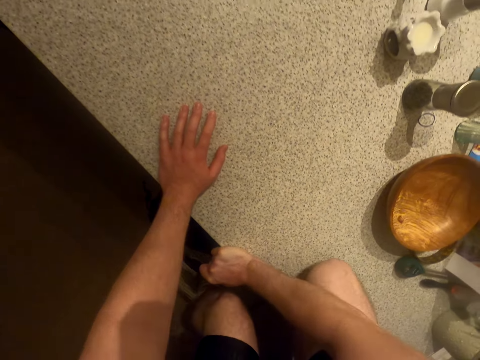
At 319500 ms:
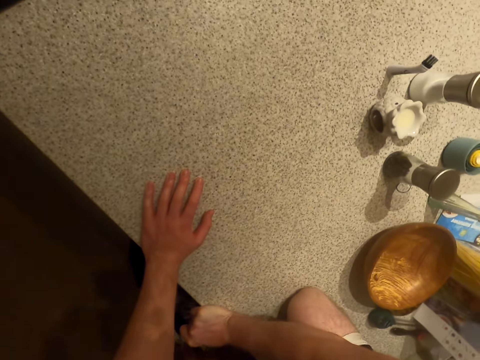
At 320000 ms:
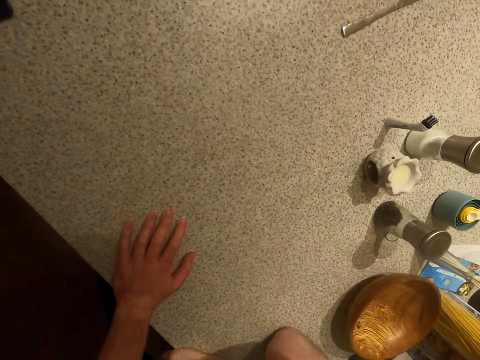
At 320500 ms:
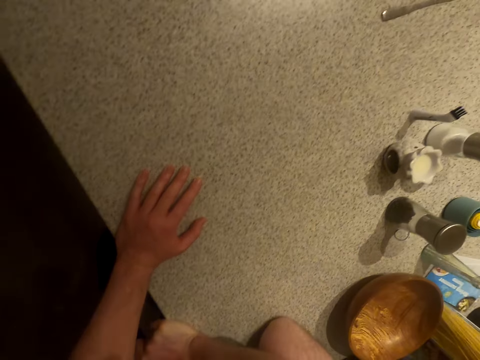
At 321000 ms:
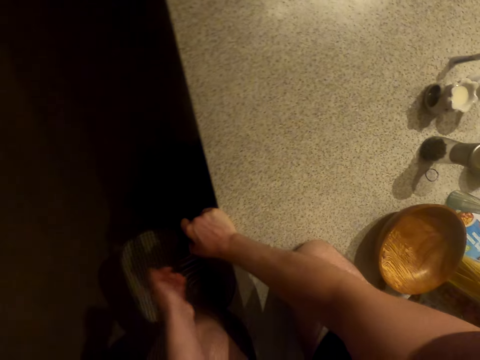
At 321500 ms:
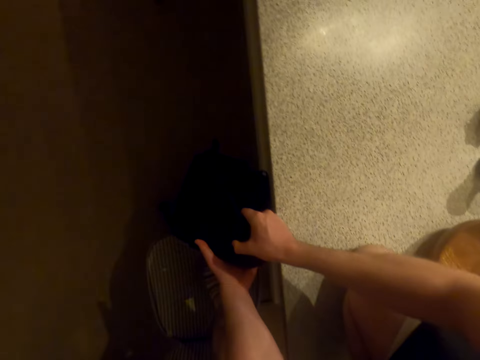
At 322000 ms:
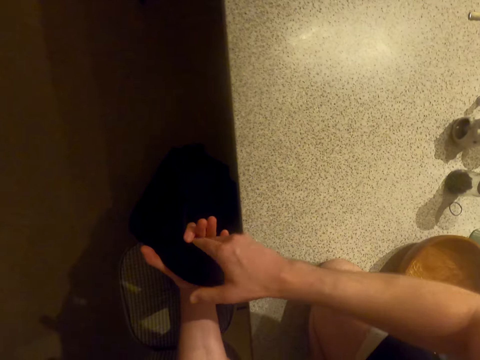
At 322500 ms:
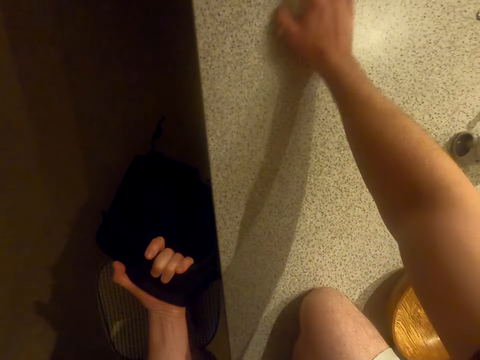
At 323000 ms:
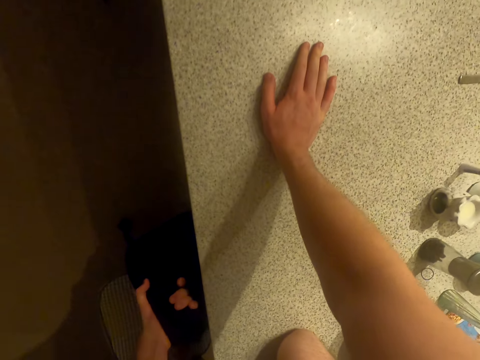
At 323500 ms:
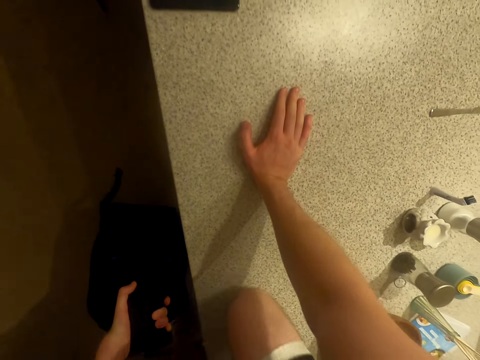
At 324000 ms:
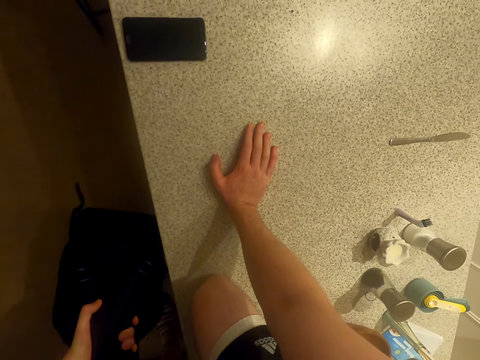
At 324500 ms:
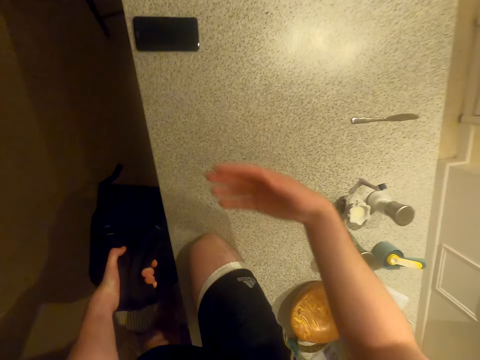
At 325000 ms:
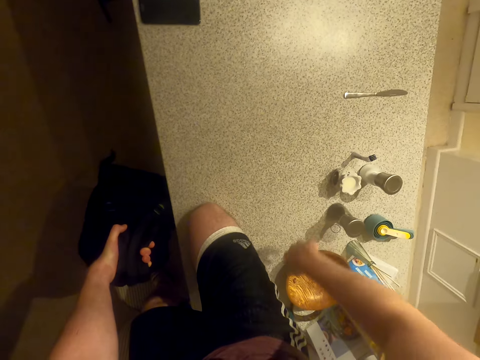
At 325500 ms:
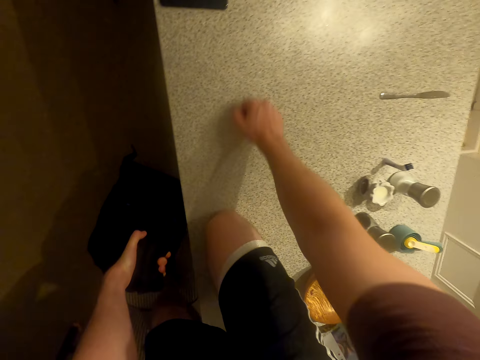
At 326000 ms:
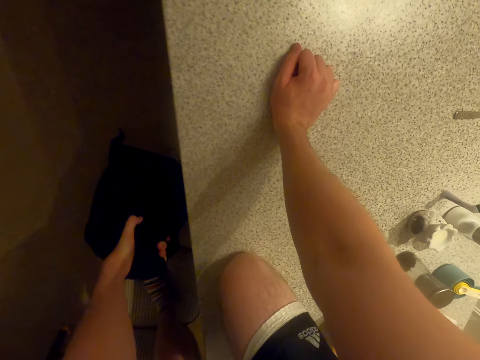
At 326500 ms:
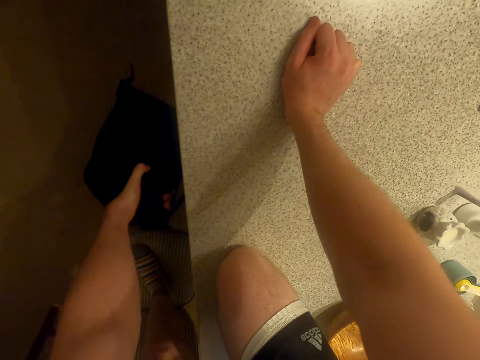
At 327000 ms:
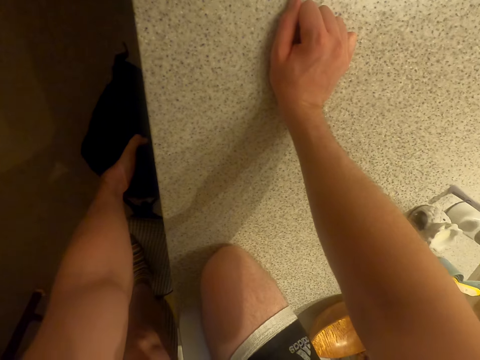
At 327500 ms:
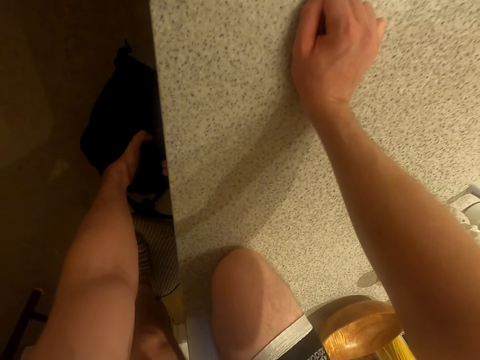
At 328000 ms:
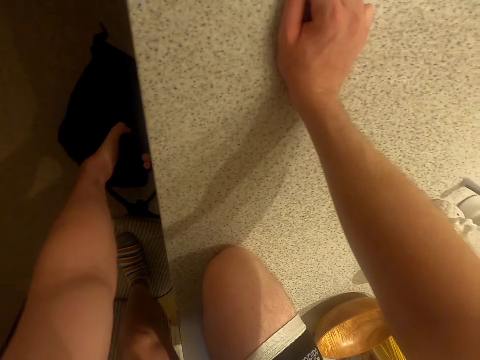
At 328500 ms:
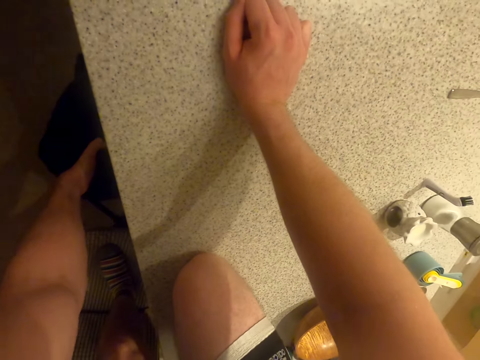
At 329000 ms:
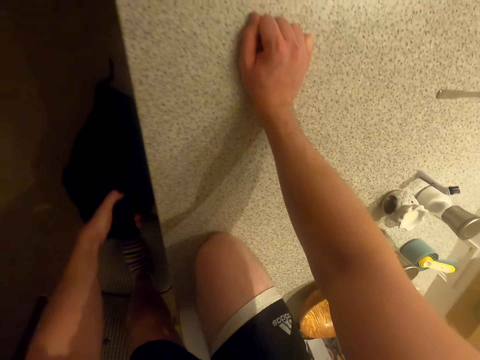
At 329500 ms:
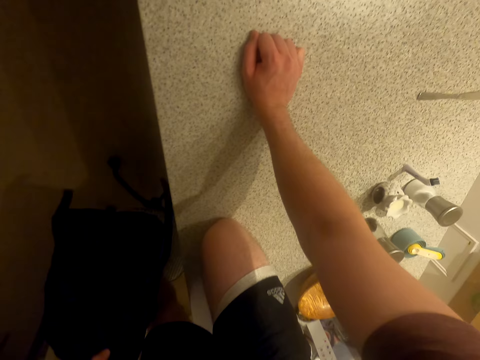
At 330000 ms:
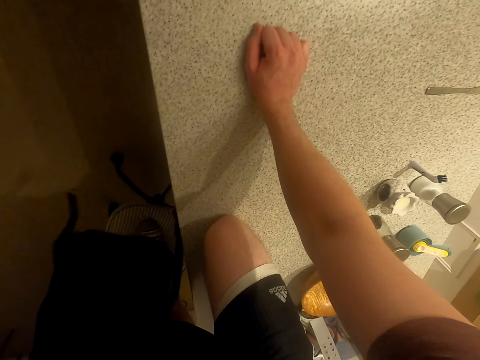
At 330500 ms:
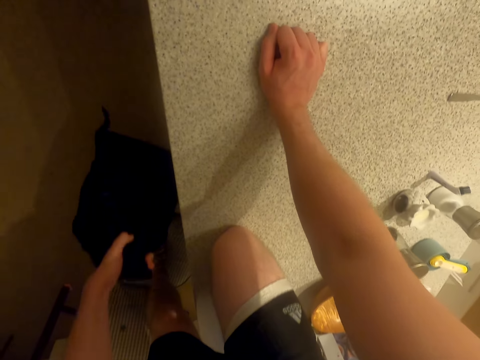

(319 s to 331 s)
The camera wearer climbs the counter top. They hold the bag with the left hand. They place the right hand on the counter top. They move on the counter top. They lift the bag. They place the right hand on the counter top. They look around. They lift the bag.

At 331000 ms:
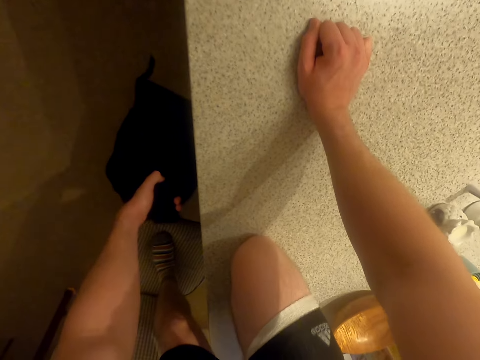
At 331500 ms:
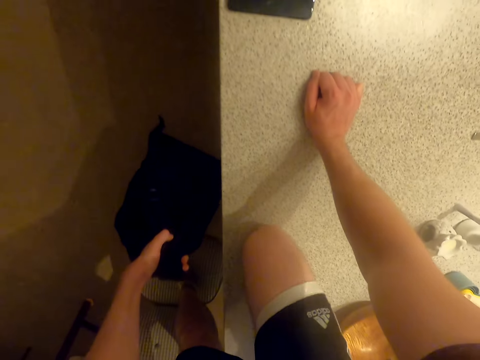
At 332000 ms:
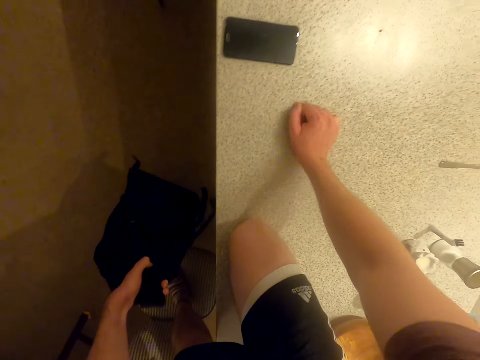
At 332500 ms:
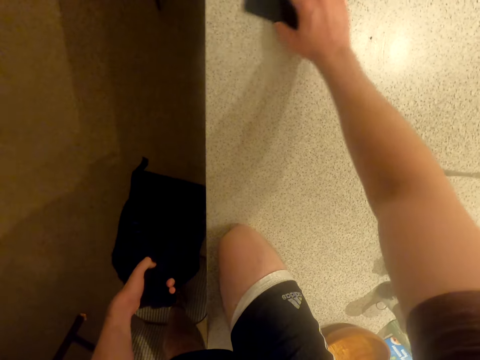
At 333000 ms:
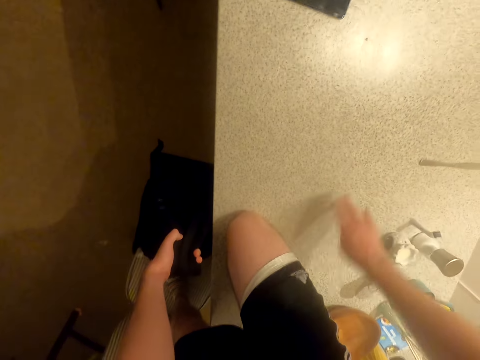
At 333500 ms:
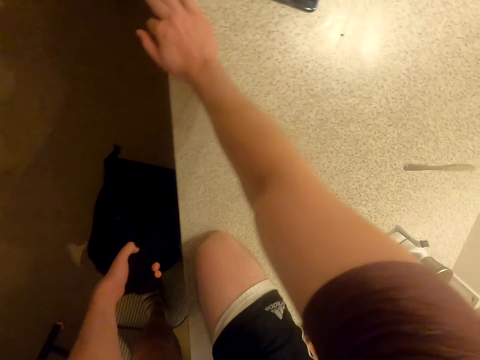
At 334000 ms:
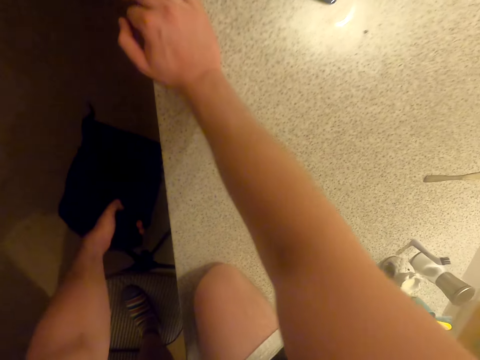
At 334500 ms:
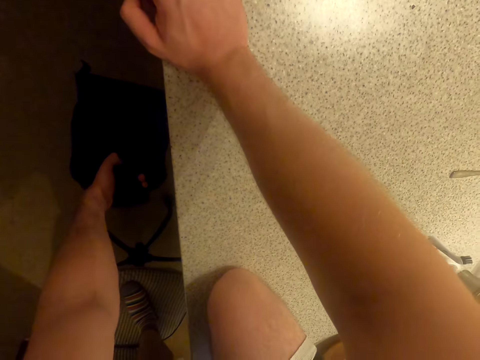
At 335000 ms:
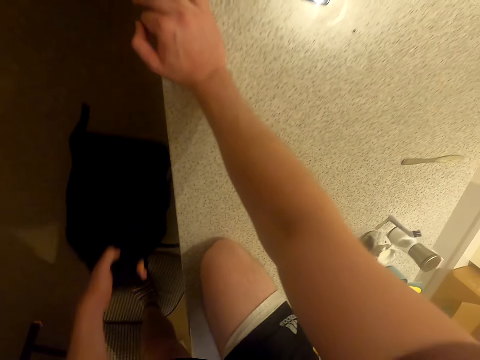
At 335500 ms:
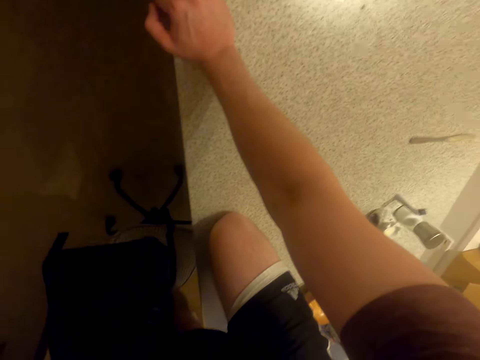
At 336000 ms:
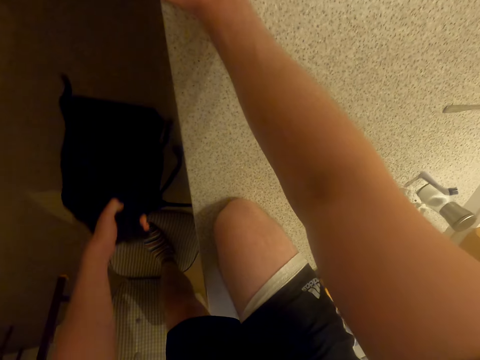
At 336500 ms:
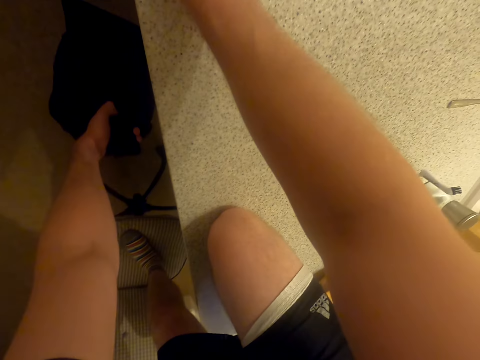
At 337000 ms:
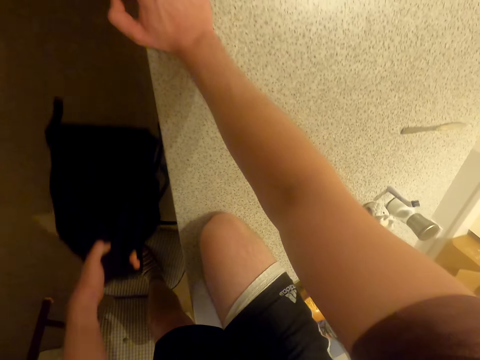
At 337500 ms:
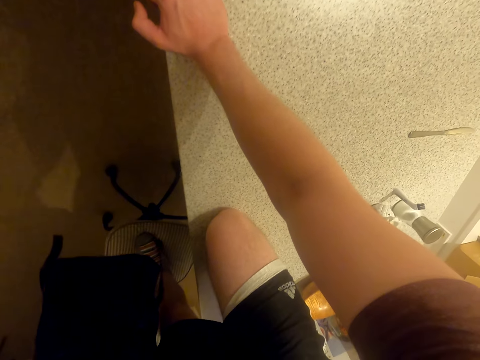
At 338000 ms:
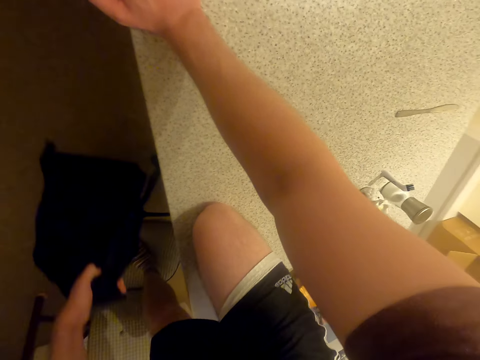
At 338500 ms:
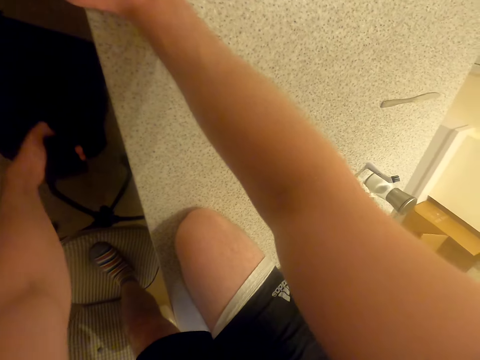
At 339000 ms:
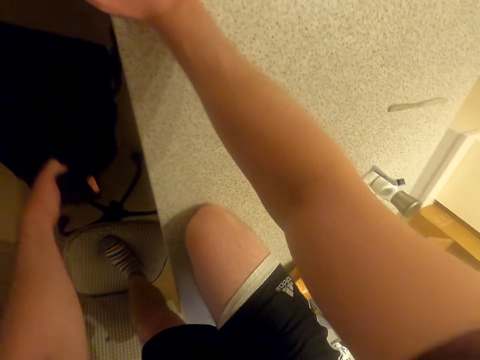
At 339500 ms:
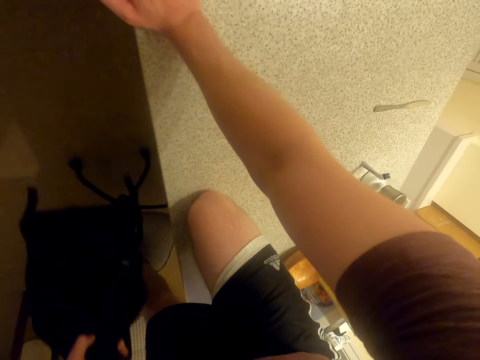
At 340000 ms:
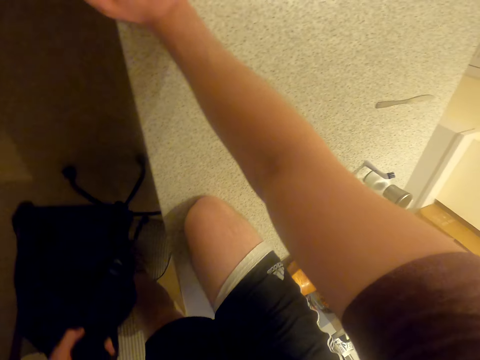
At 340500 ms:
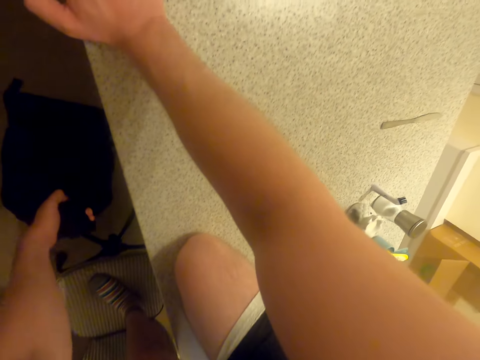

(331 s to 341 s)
The camera wearer pushes aside the phone on the counter. They place the right hand on the counter top. They exercise. They lift the bag.

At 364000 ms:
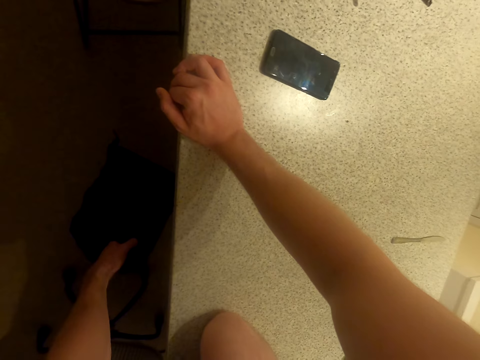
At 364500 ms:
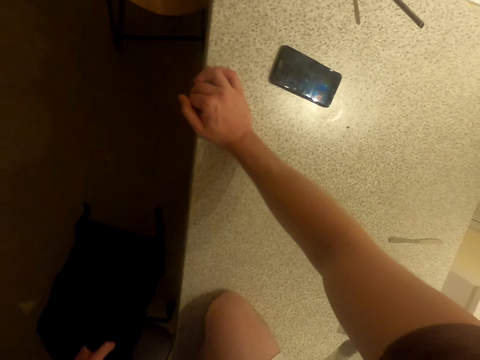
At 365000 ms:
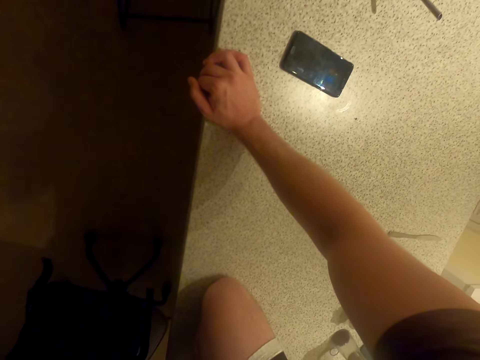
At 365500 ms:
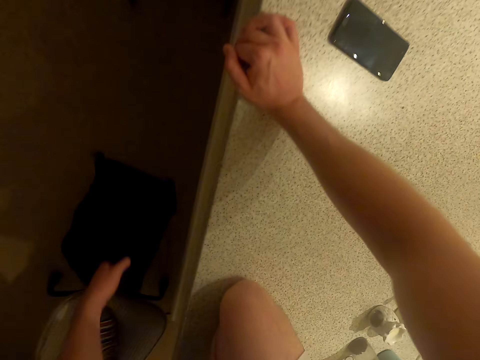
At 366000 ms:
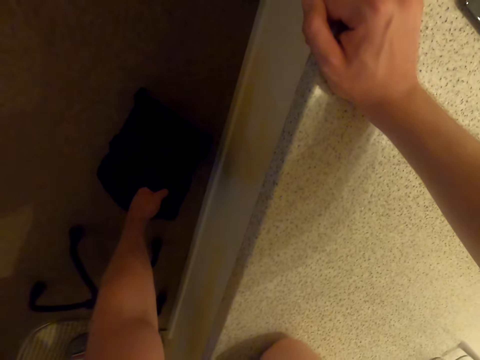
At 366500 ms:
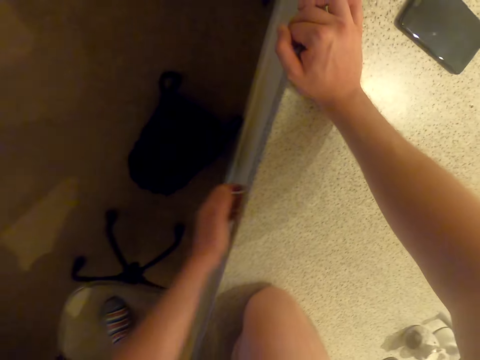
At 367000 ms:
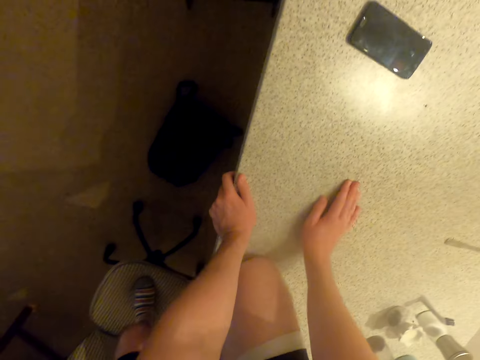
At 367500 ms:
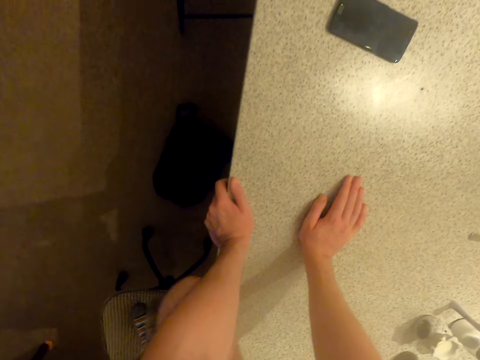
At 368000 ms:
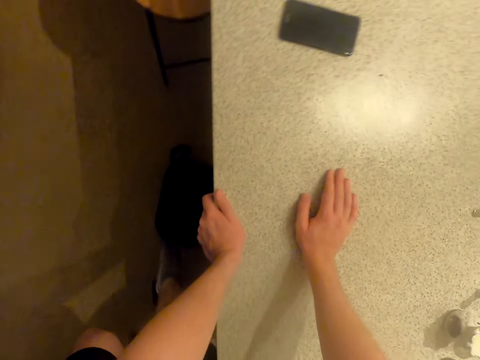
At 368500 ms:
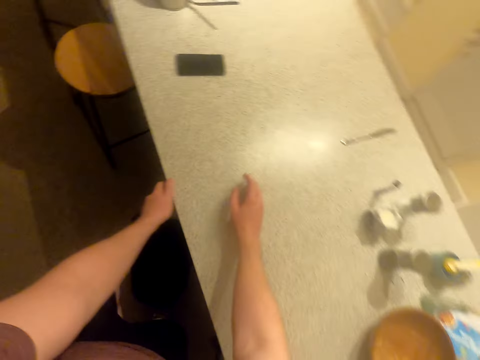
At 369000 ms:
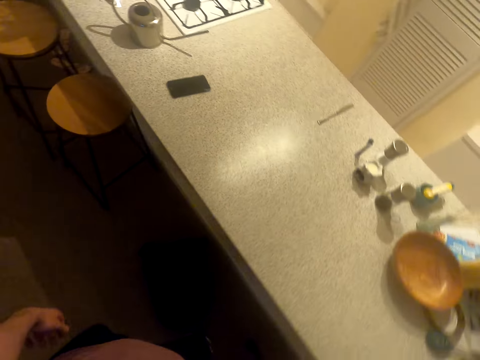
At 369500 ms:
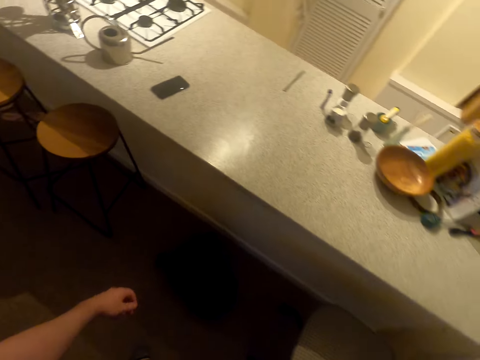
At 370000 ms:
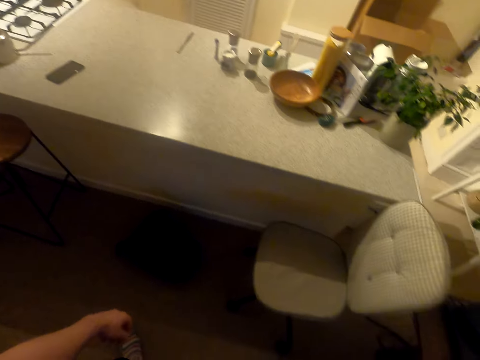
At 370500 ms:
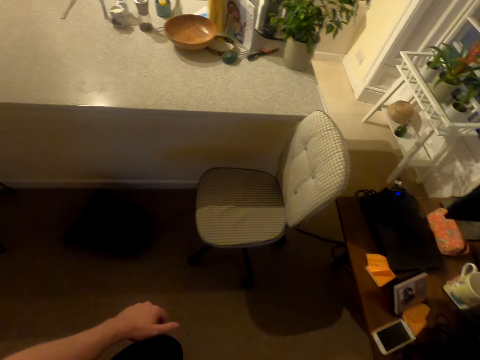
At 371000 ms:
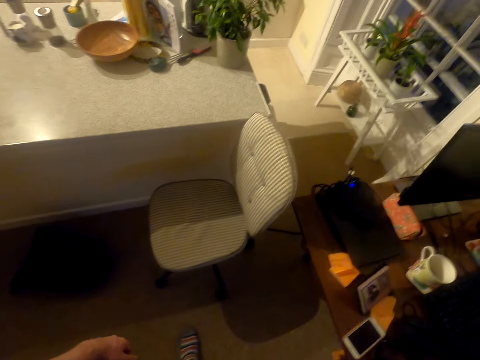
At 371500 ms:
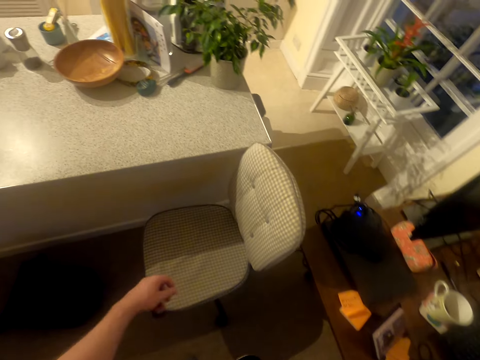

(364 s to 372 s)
The camera wearer drops the bag. They climb off the chair. They walk around.
